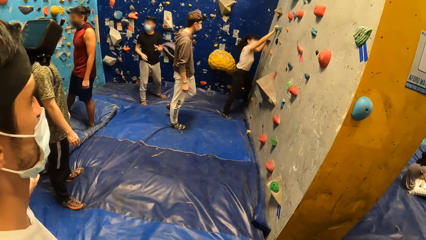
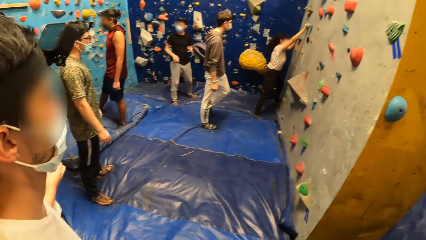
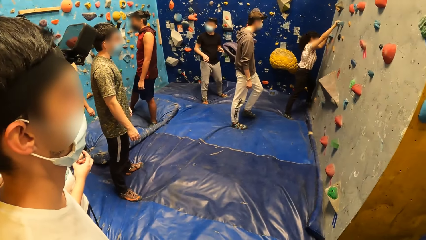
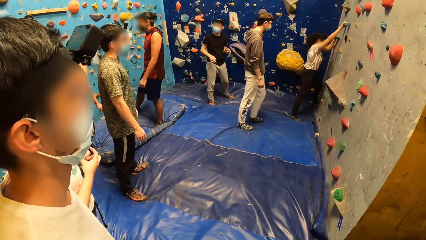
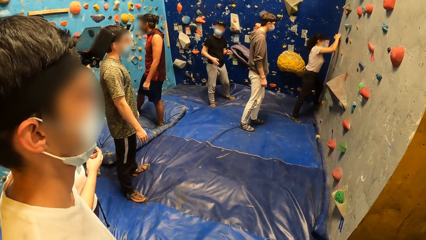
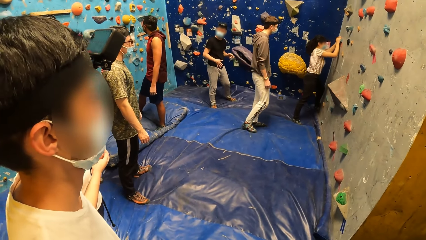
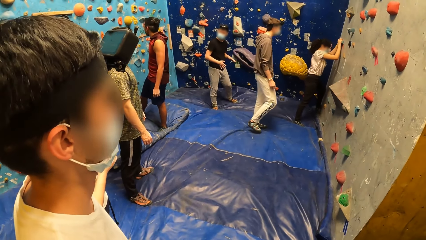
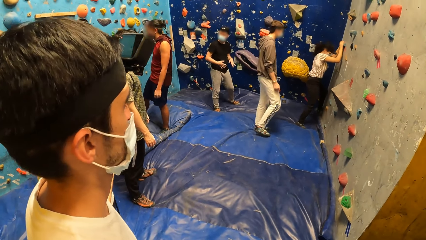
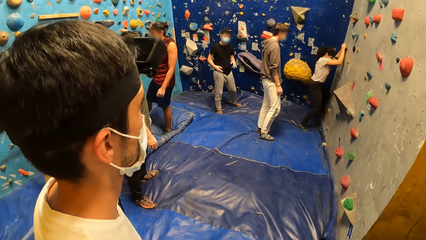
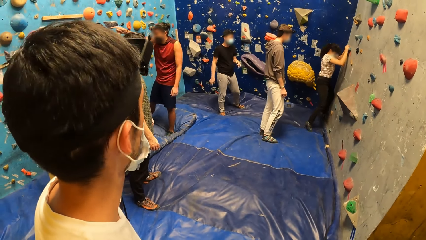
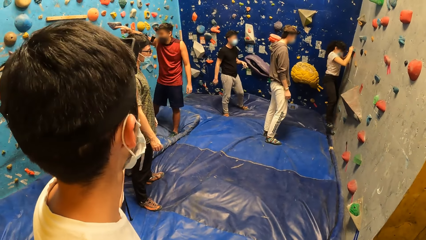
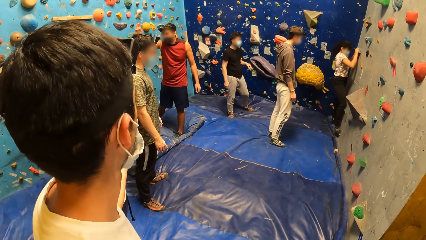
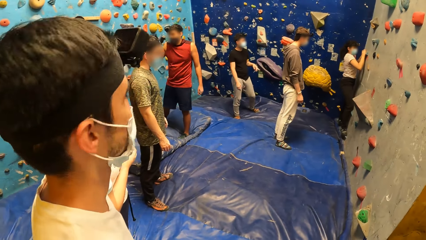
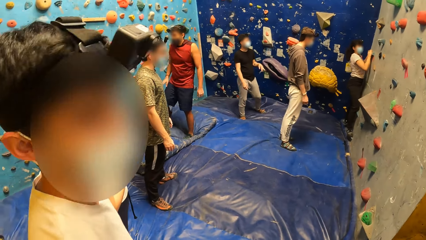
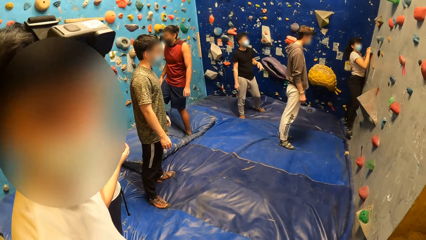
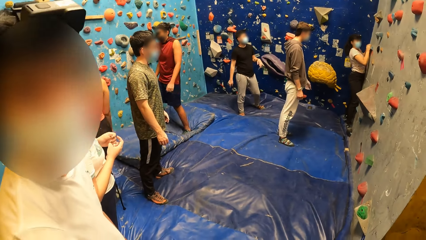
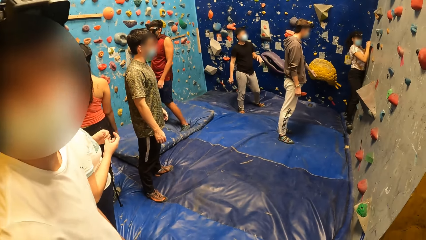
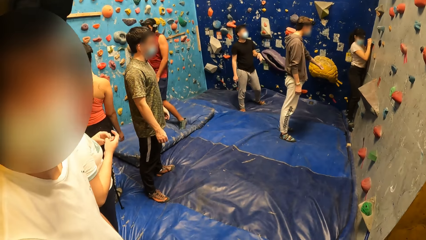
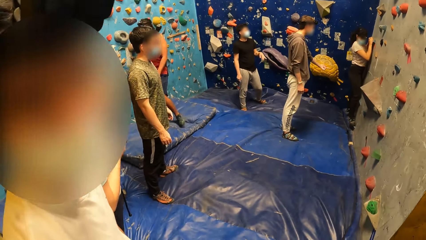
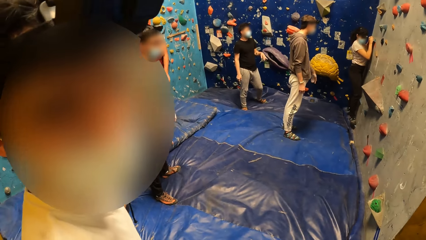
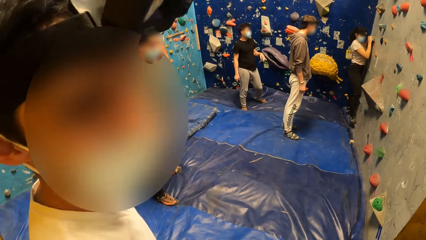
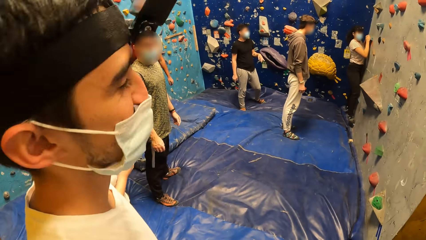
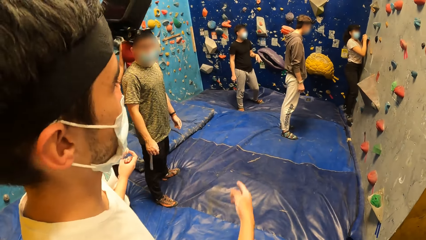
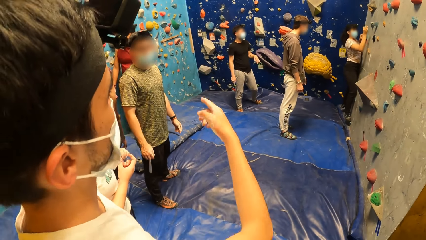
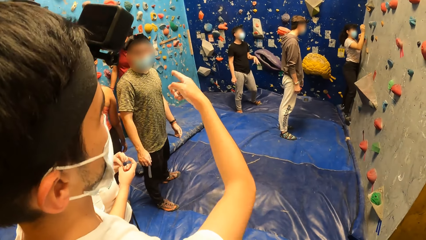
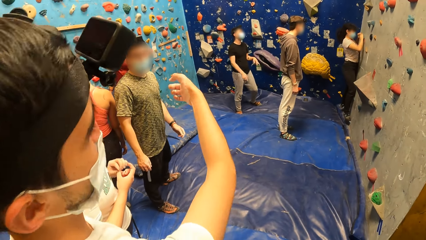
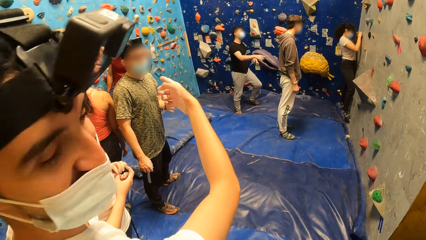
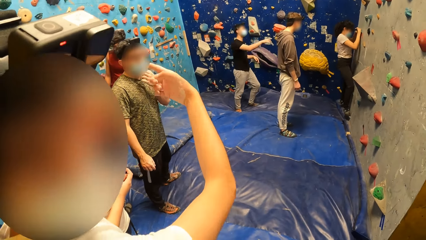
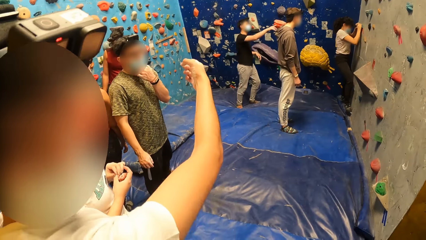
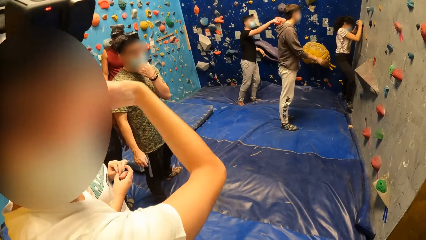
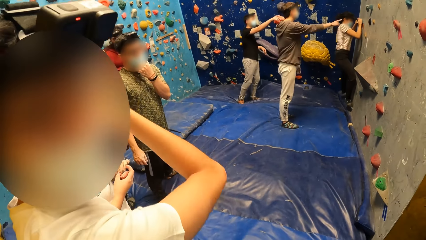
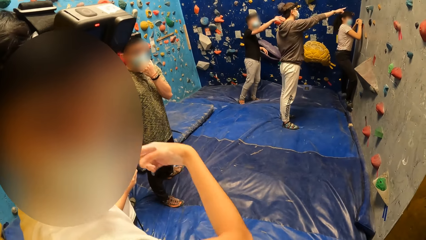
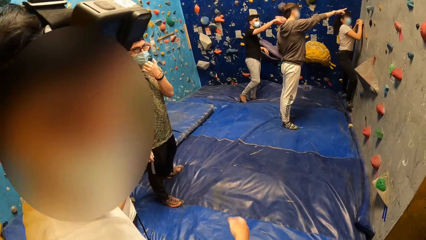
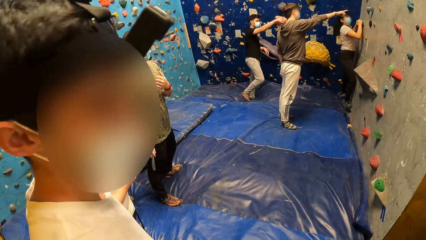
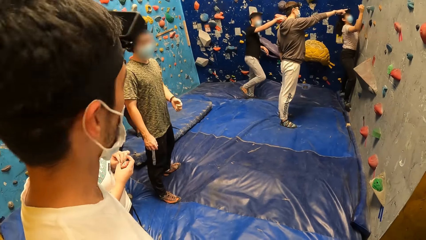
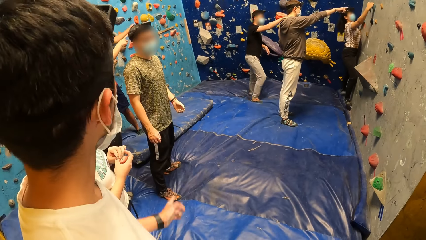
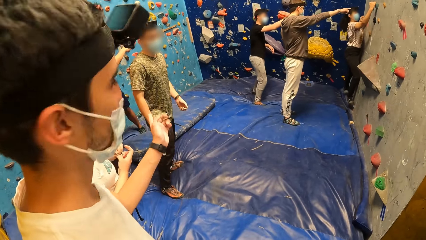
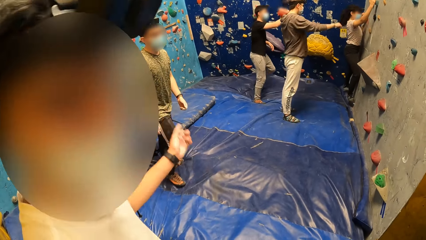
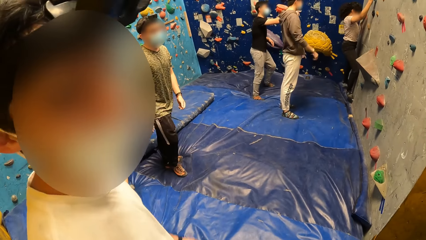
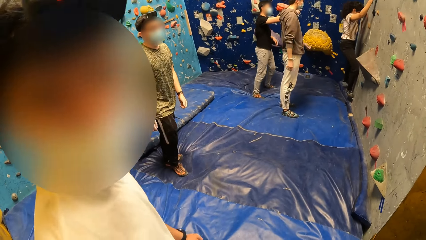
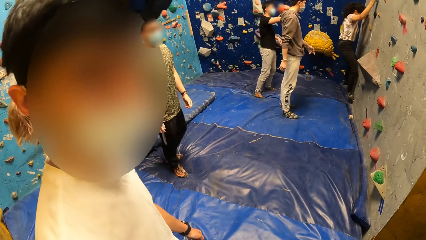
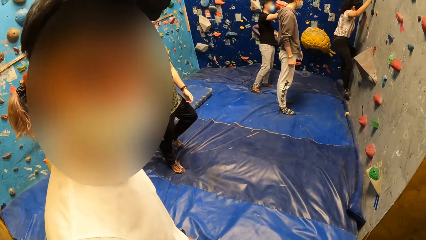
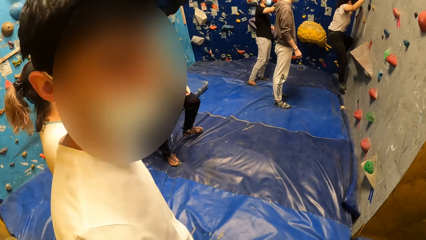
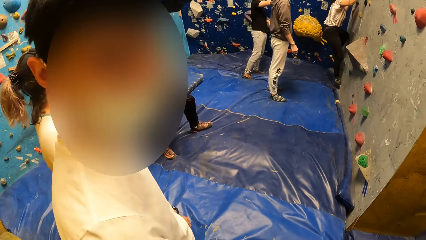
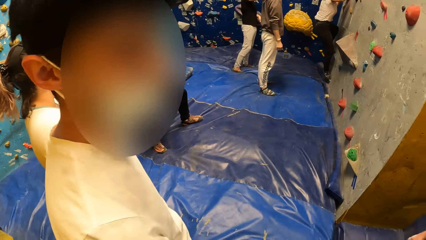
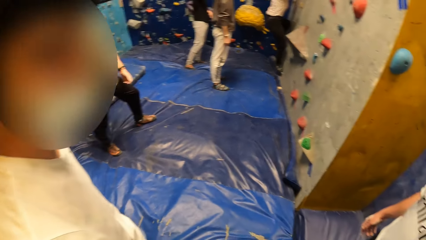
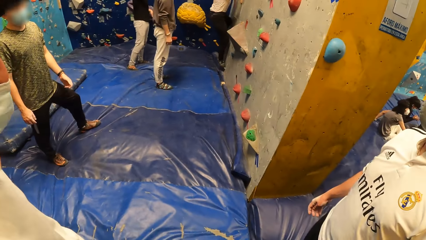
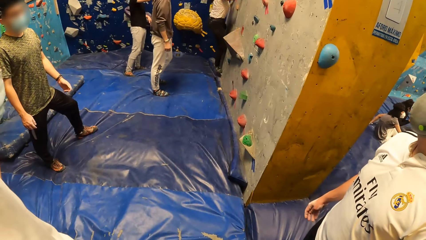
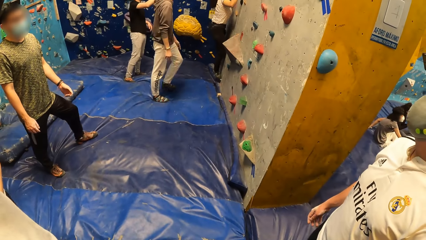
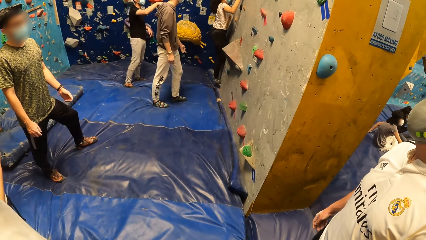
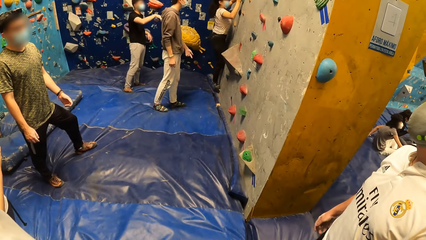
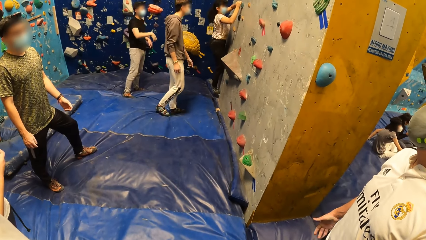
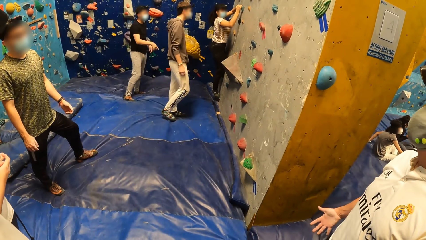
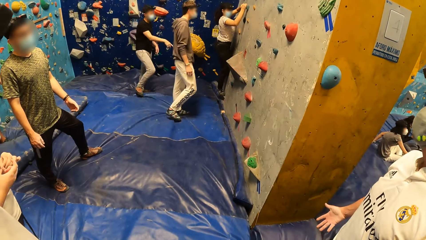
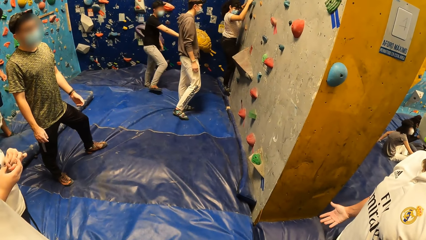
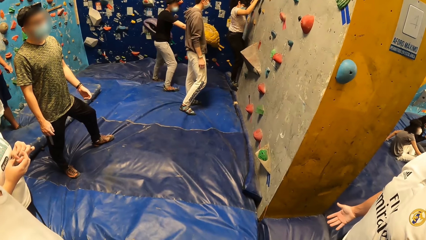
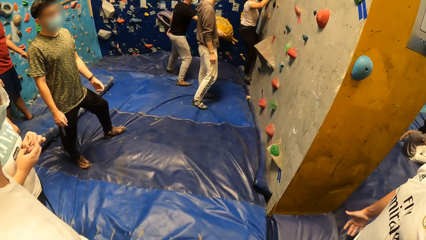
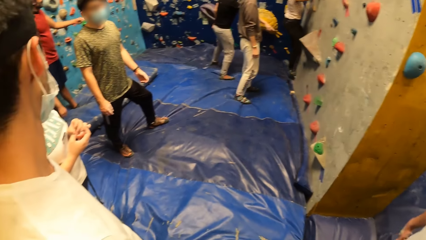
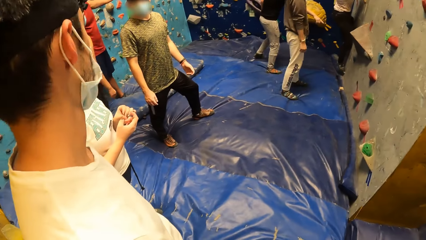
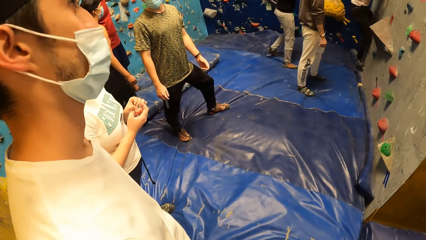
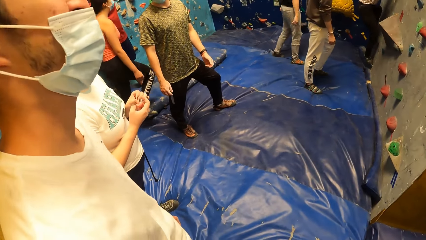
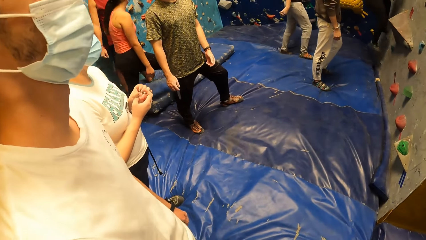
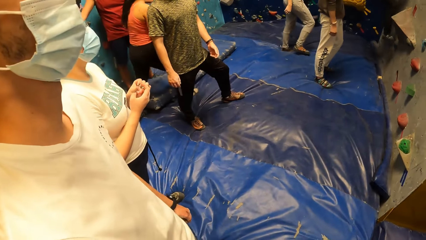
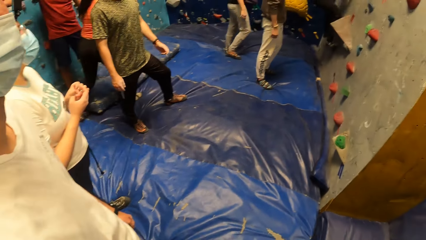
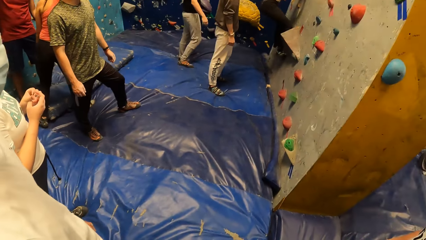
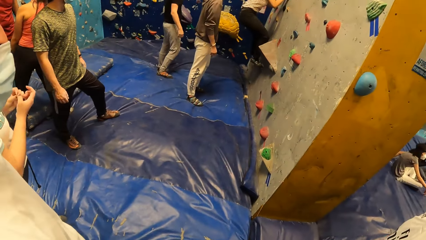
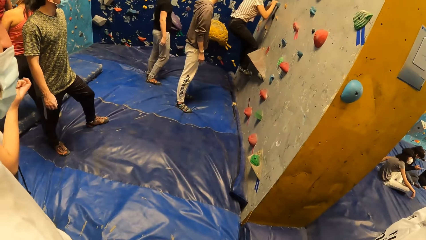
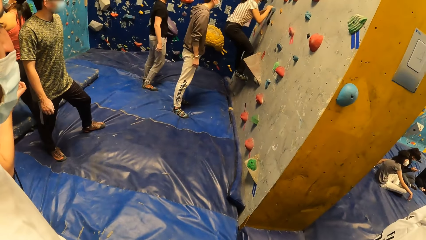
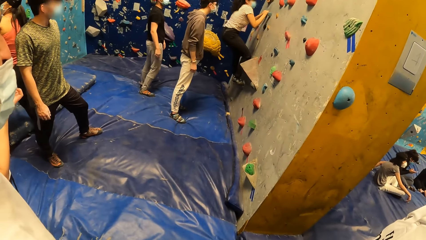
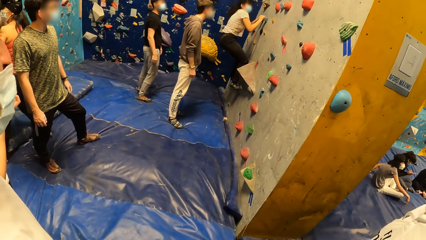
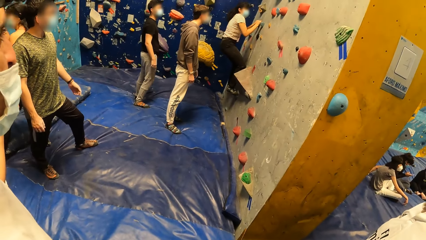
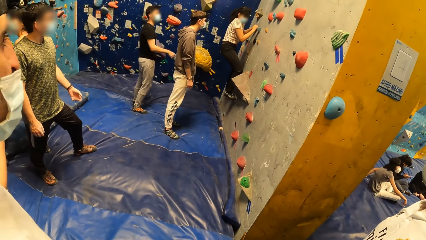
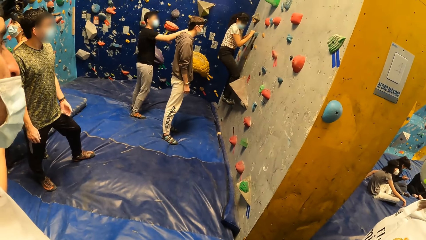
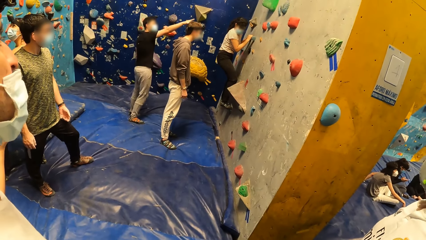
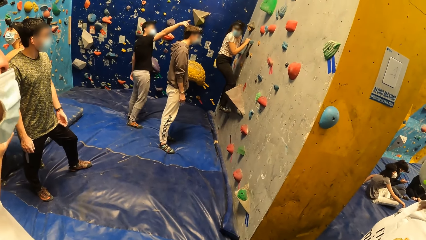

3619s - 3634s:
A woman climbs the wall with both hands. The camera wearer looks around the room. A man looks around the room and talks to another man. The camera wearer looks around the room. The first man talks to a third man.
